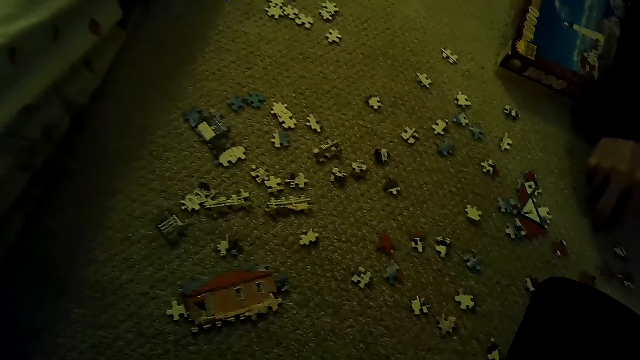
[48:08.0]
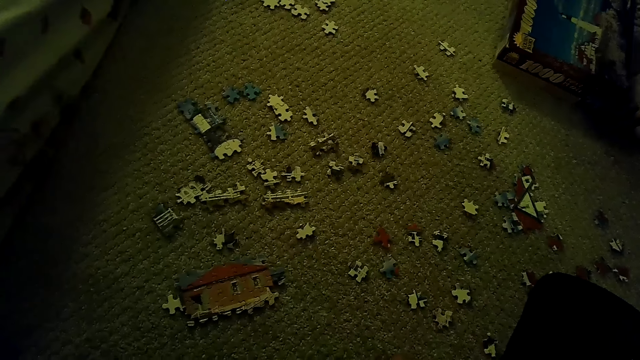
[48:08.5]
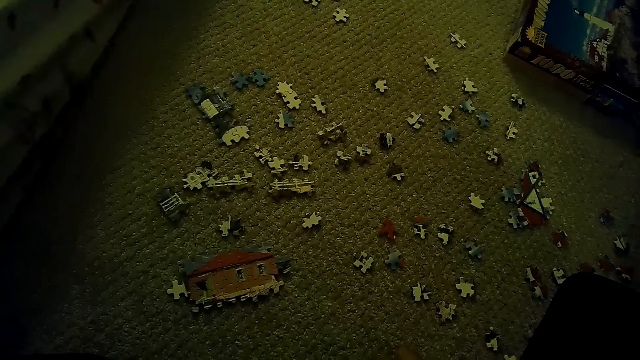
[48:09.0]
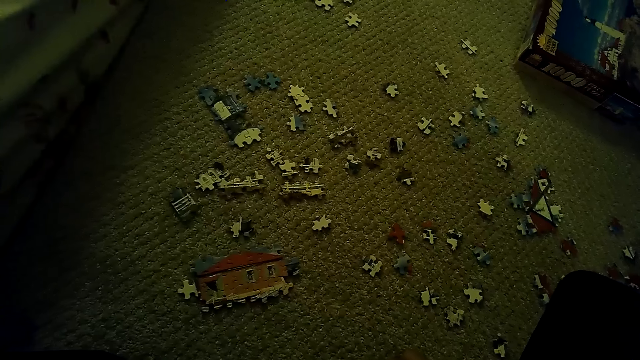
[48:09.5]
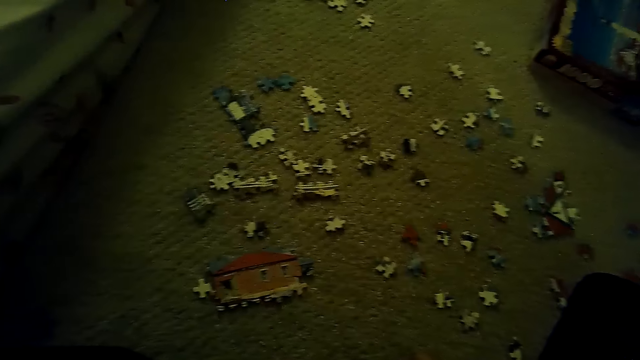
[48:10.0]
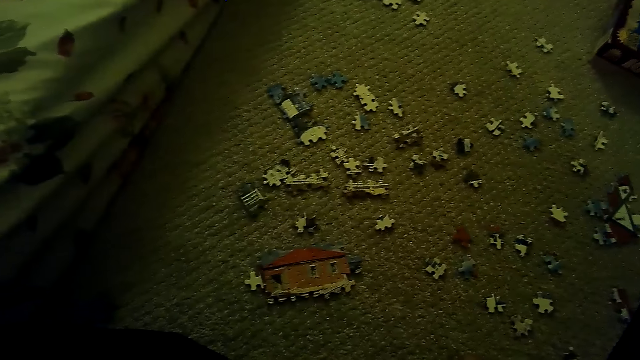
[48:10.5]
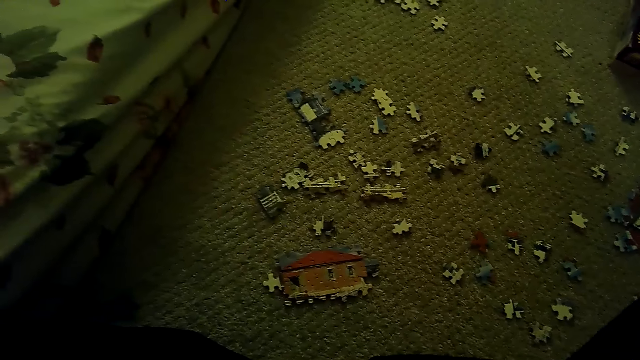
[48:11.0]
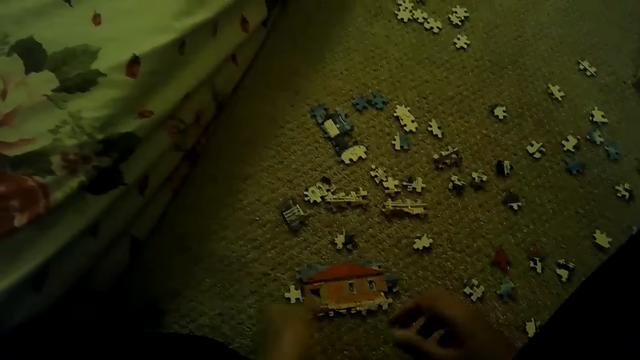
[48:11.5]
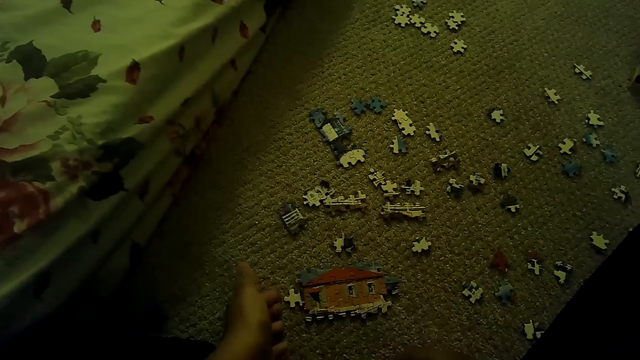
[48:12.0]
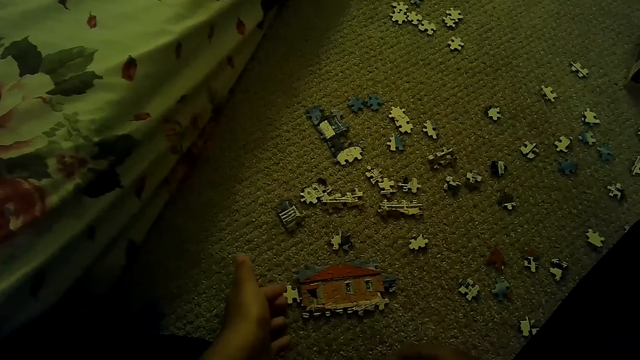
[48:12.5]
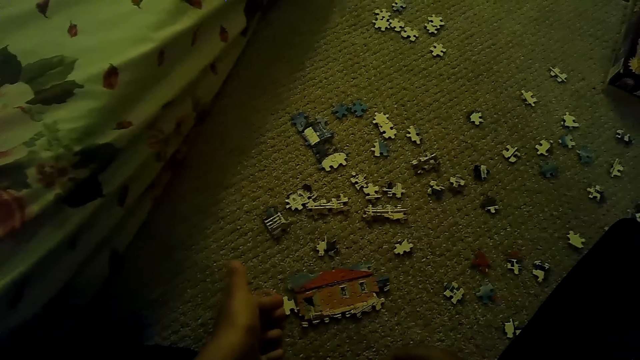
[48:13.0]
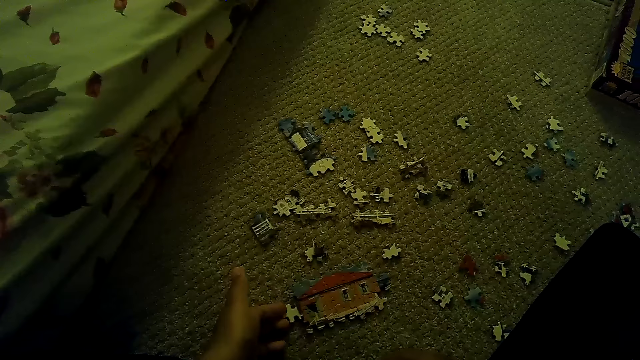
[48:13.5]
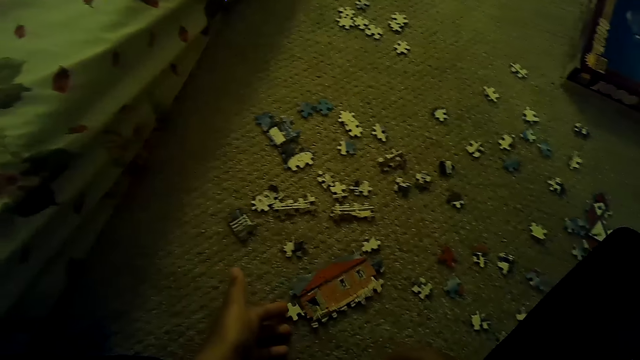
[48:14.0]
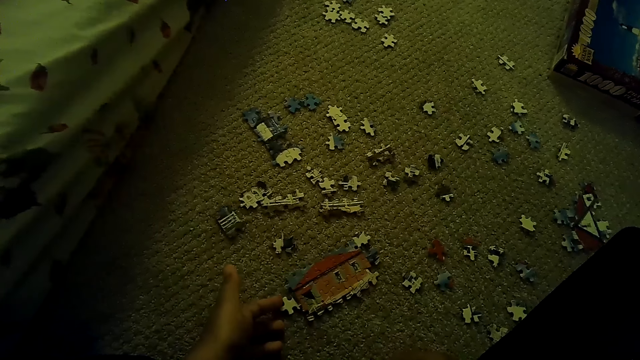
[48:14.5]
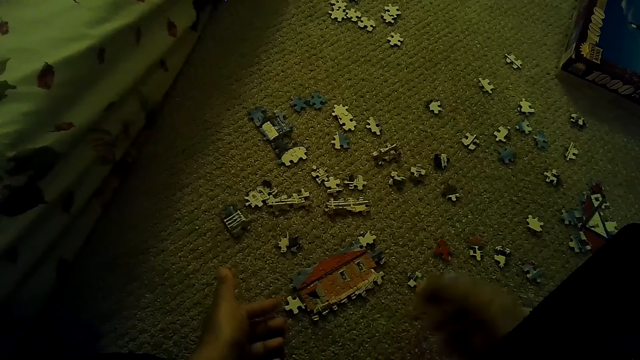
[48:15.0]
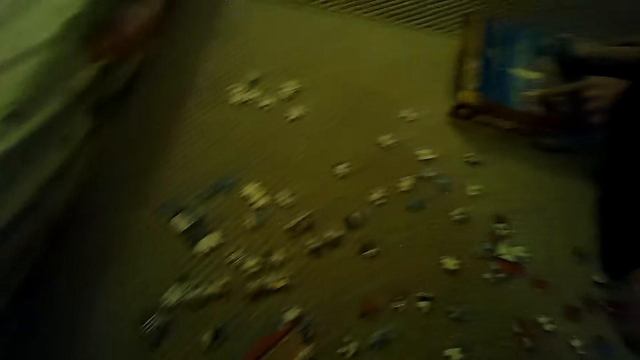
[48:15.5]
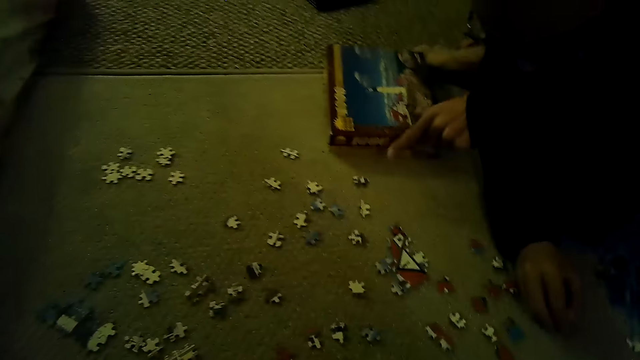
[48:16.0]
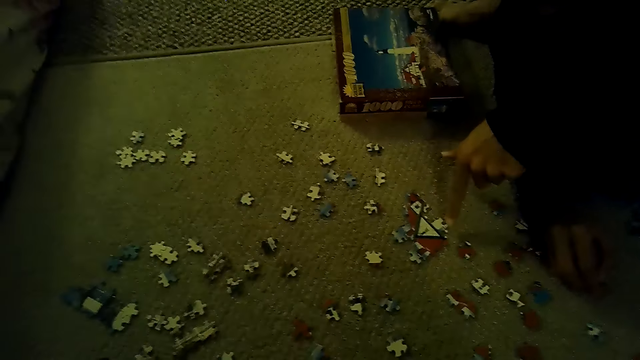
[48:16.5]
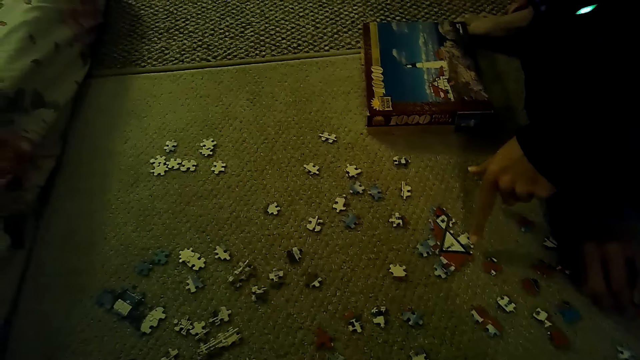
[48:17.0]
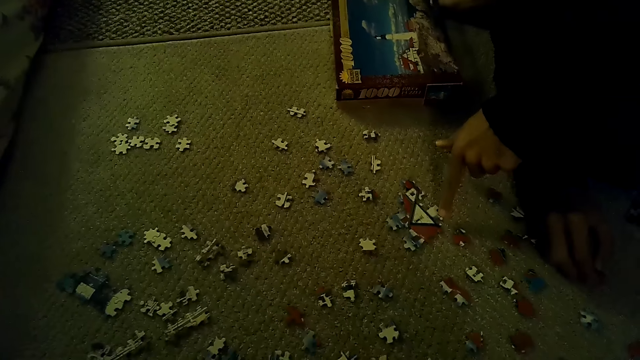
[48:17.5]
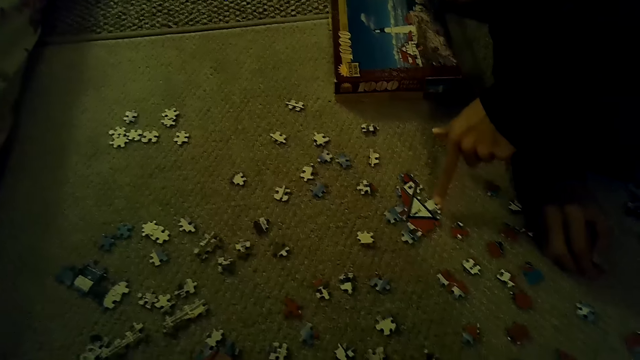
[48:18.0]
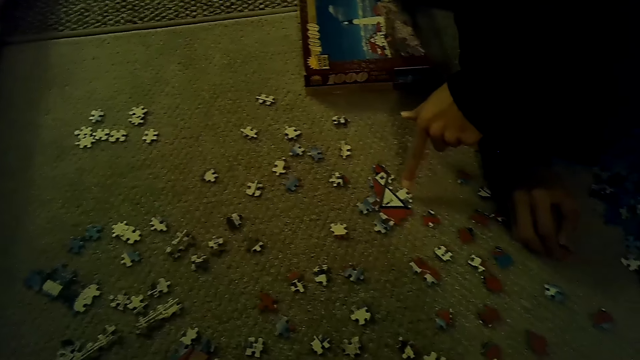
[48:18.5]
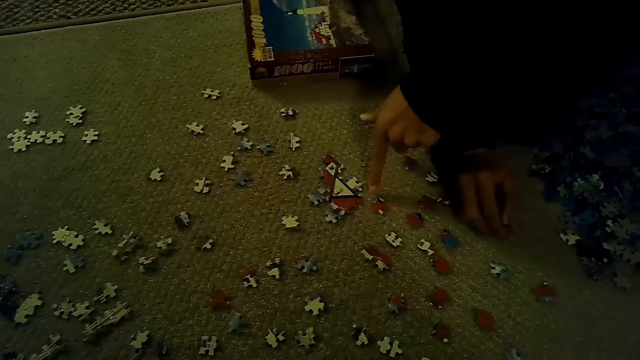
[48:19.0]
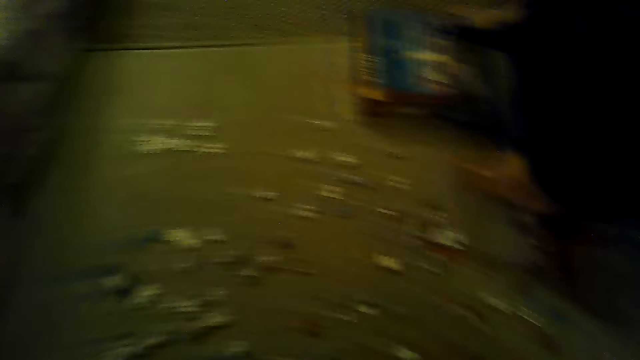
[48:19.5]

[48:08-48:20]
A man picks up the puzzle piece. The camera wearer moves the puzzle. They move the hand. The man points at the jigsaw puzzle pieces on the table.

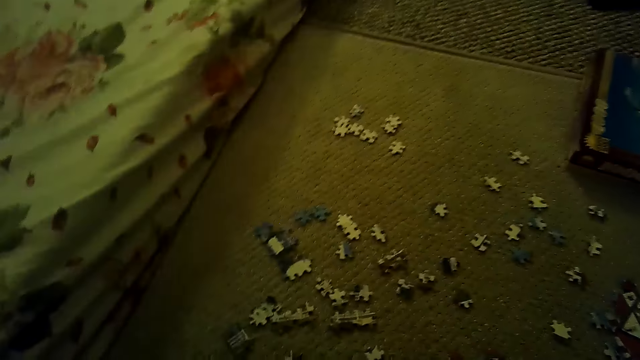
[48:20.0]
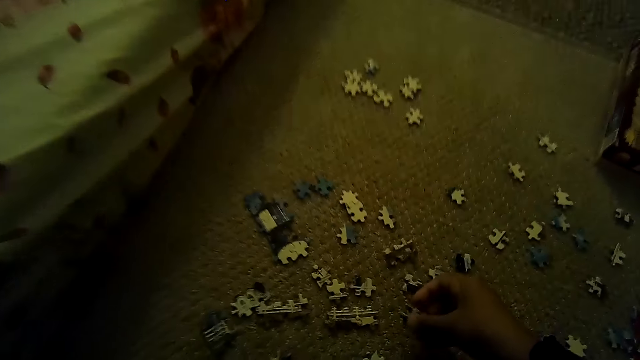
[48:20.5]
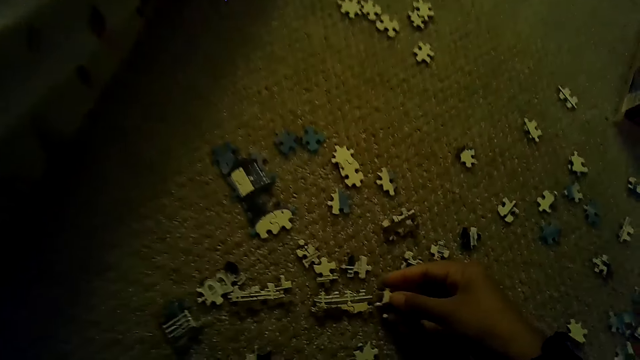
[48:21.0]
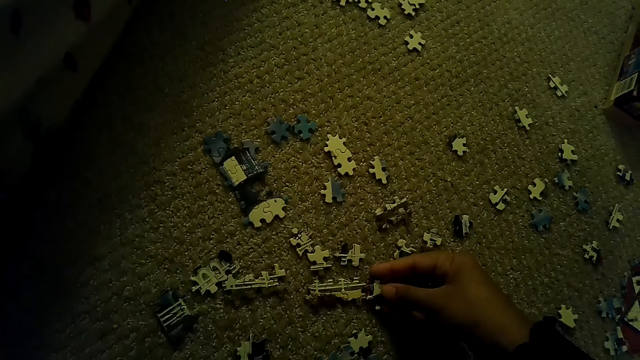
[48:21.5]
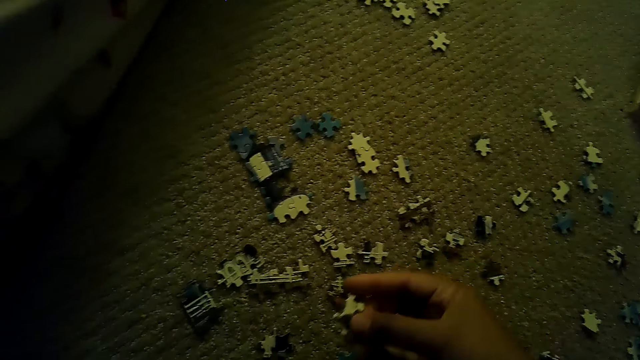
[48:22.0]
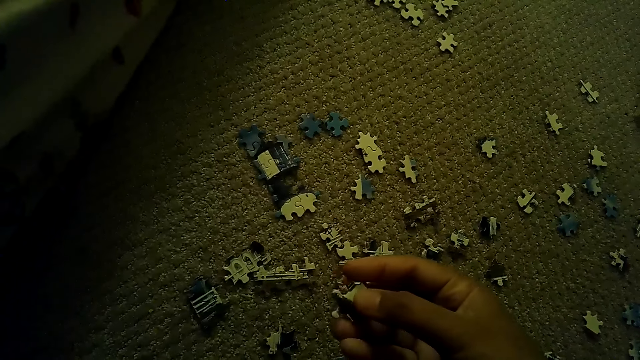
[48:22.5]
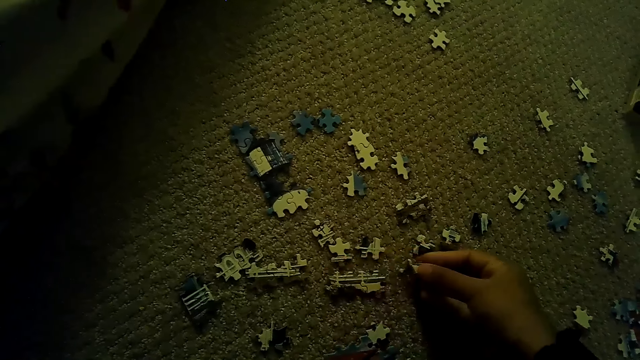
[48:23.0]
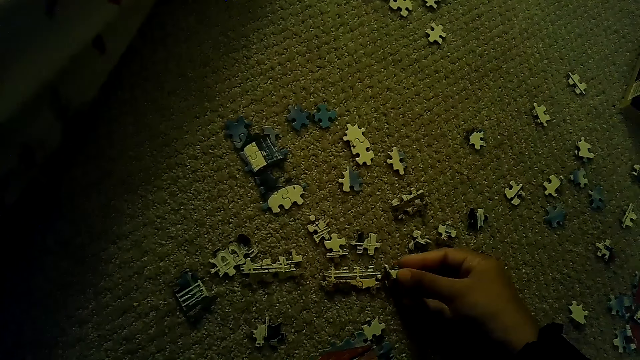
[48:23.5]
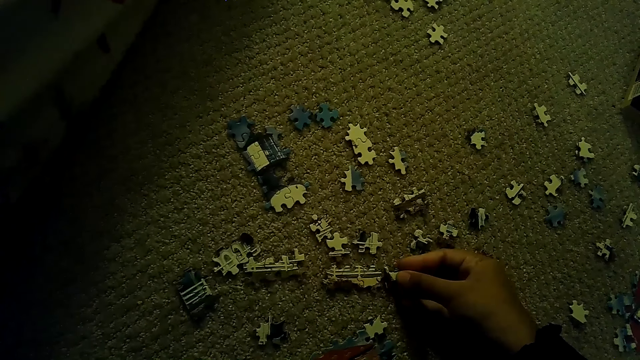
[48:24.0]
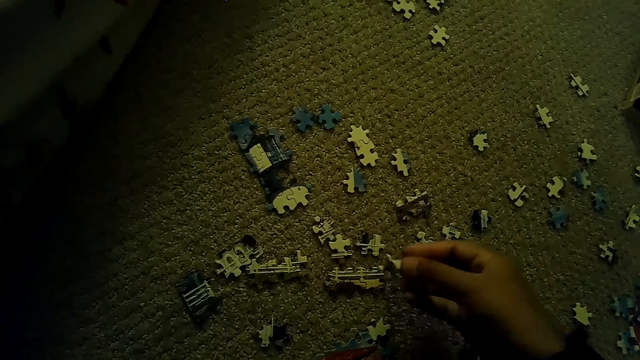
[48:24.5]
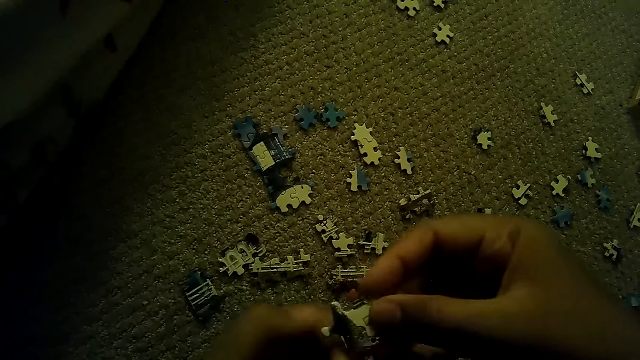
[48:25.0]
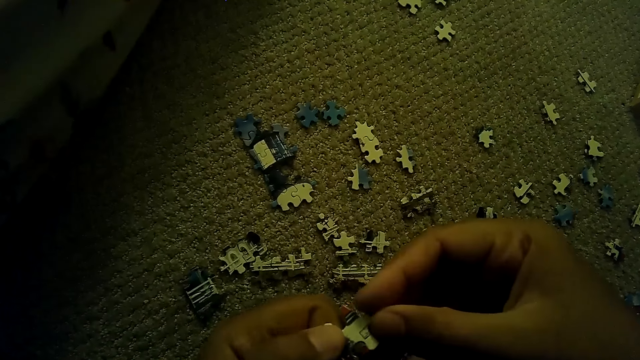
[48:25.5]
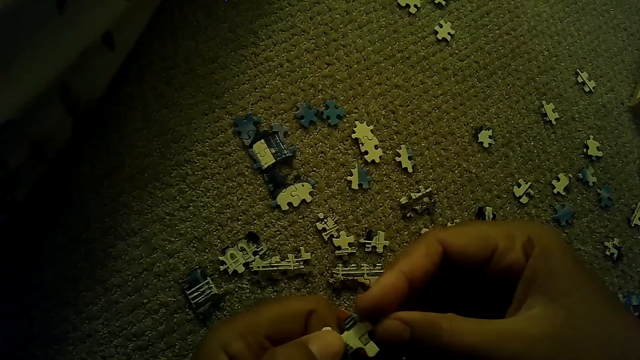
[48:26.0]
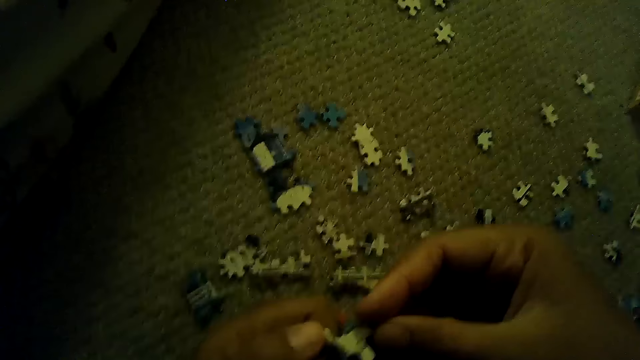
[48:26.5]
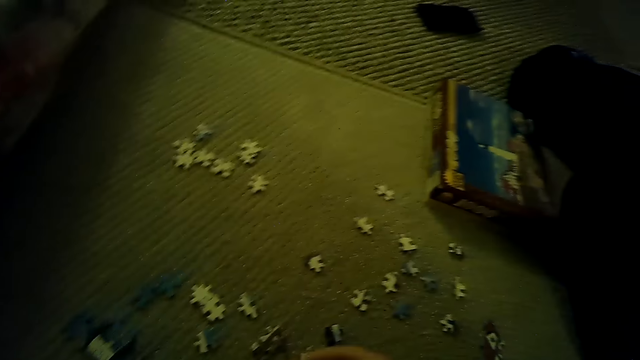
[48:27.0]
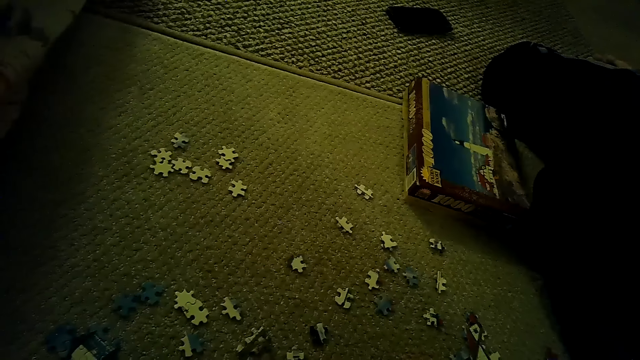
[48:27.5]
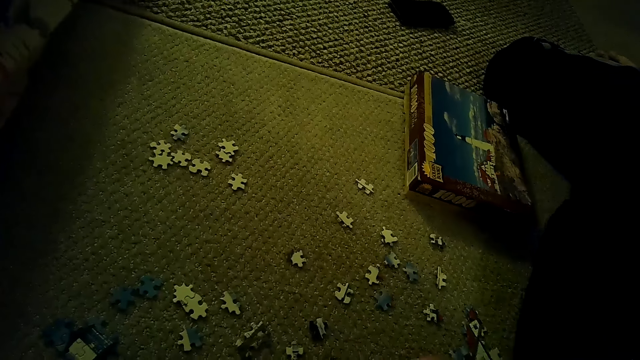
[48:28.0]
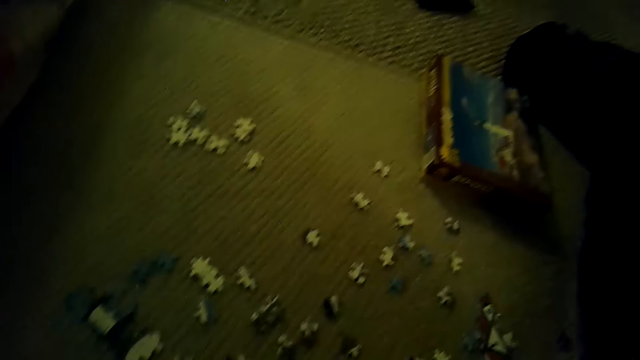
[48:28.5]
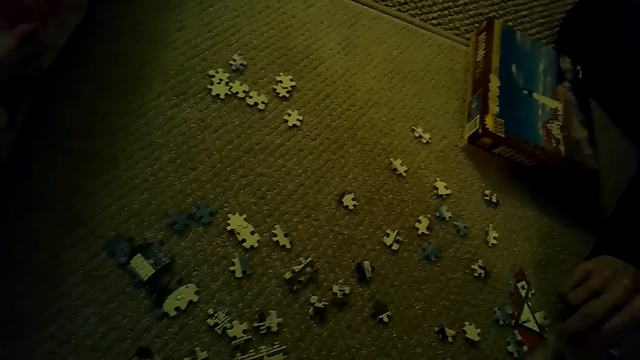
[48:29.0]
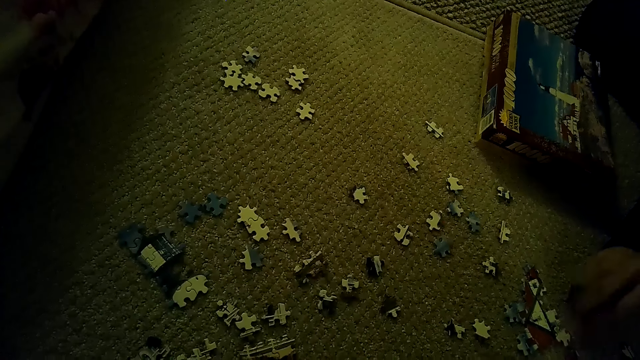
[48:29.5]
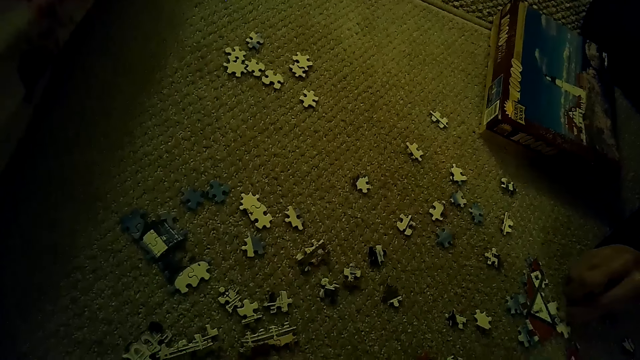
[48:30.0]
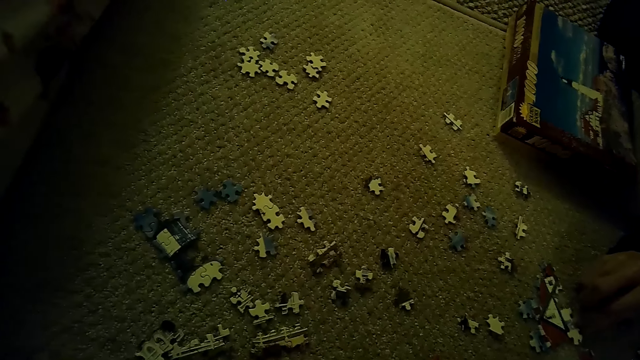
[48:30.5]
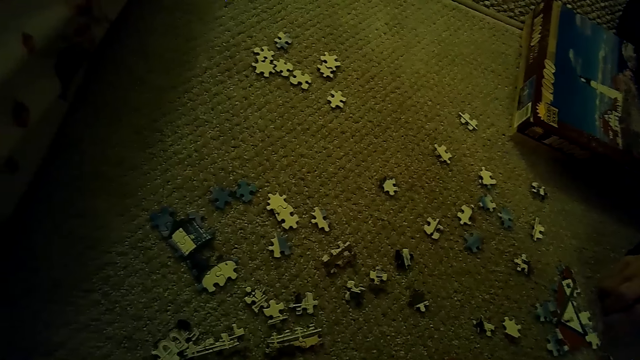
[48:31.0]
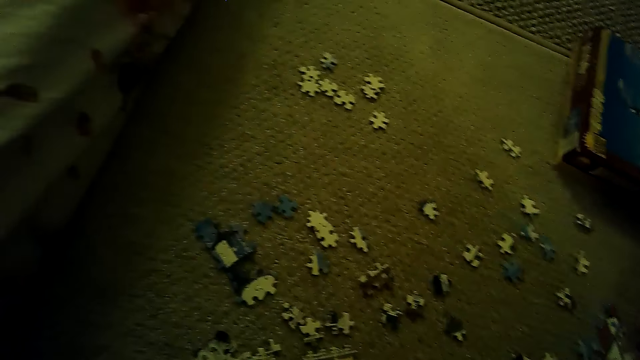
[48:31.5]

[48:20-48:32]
The camera wearer fixes the puzzle pieces. They look at the puzzle piece. They stare at the box. A person picks up the puzzle piece.
